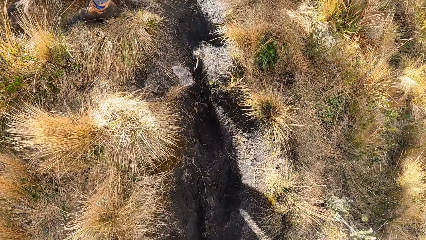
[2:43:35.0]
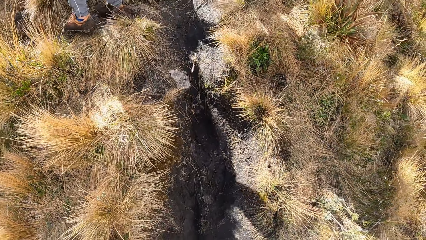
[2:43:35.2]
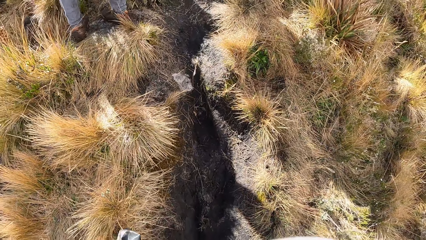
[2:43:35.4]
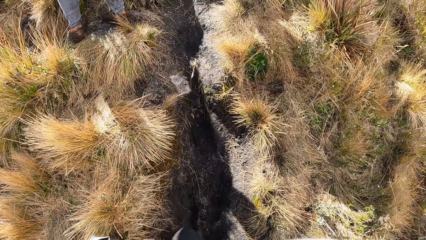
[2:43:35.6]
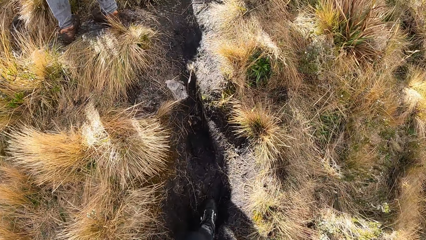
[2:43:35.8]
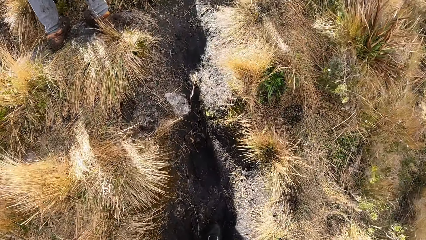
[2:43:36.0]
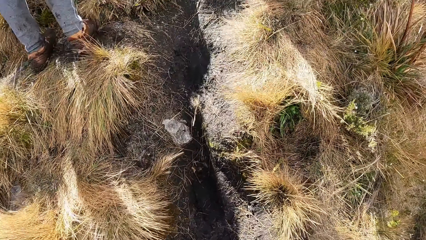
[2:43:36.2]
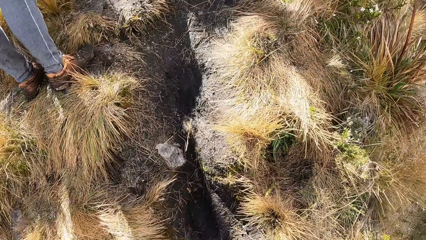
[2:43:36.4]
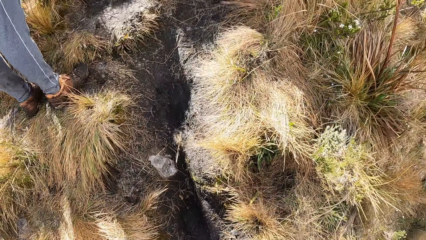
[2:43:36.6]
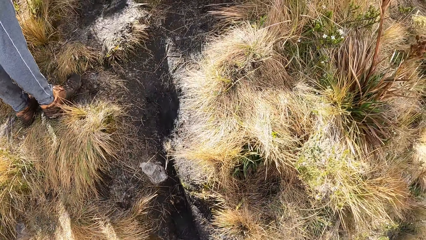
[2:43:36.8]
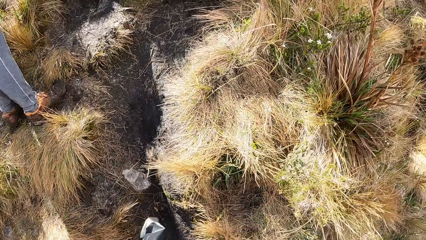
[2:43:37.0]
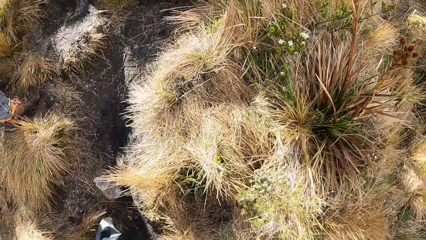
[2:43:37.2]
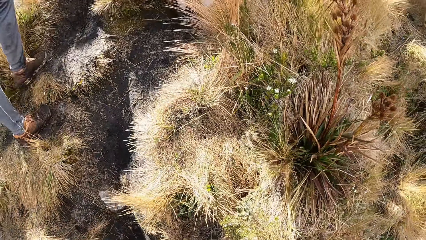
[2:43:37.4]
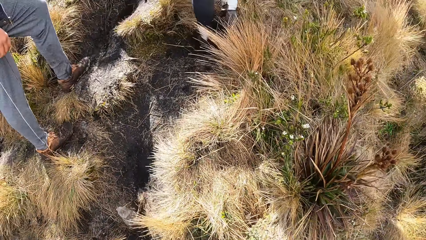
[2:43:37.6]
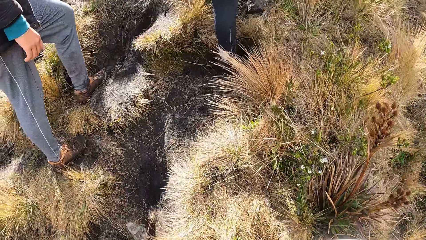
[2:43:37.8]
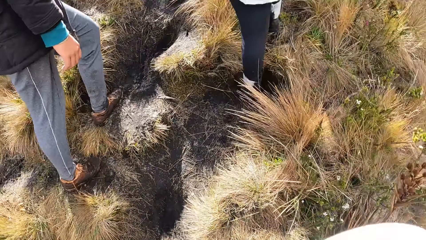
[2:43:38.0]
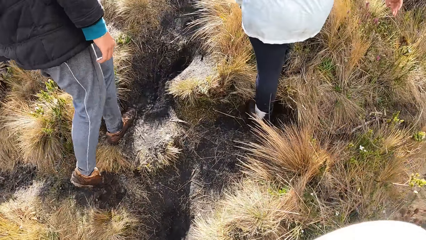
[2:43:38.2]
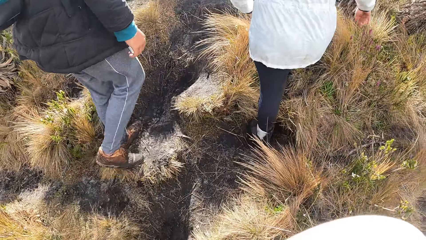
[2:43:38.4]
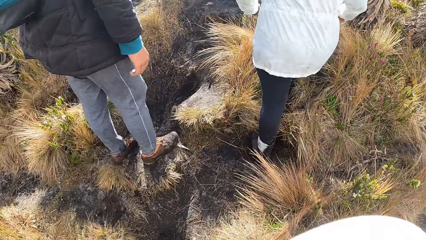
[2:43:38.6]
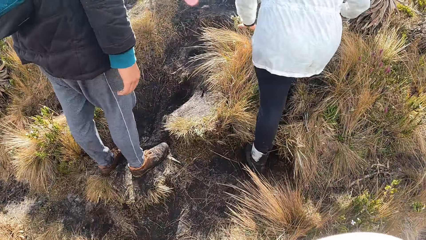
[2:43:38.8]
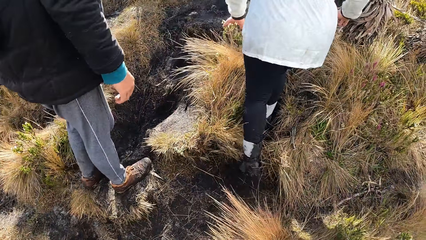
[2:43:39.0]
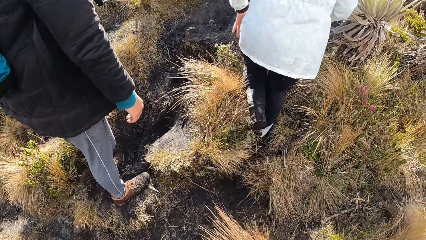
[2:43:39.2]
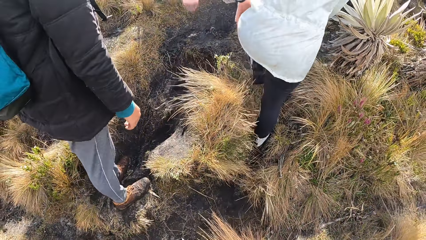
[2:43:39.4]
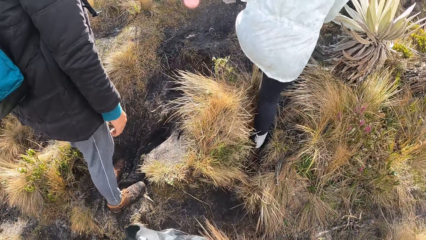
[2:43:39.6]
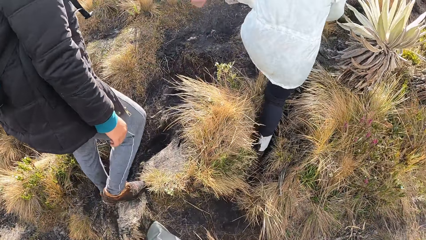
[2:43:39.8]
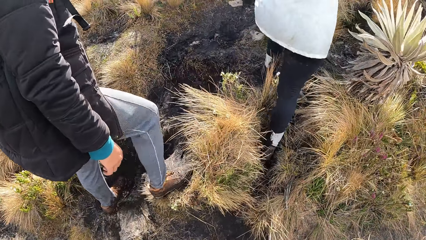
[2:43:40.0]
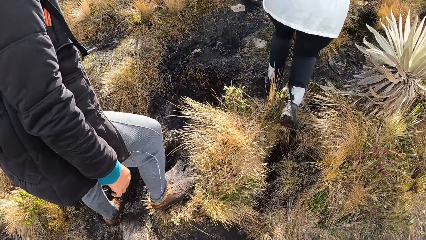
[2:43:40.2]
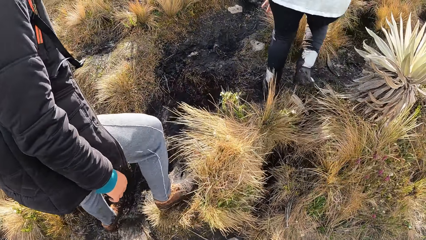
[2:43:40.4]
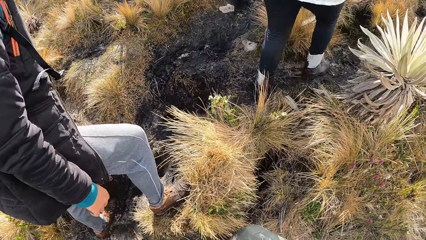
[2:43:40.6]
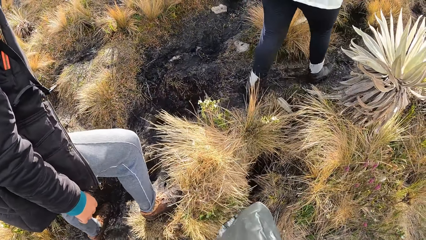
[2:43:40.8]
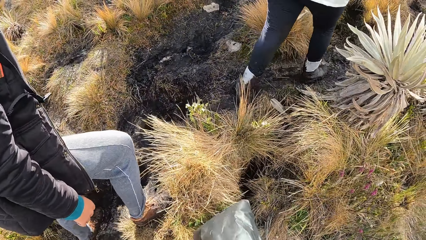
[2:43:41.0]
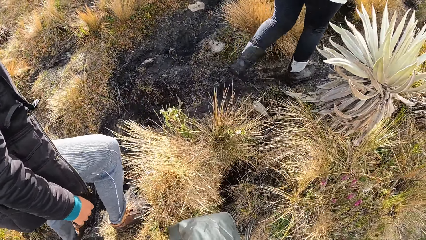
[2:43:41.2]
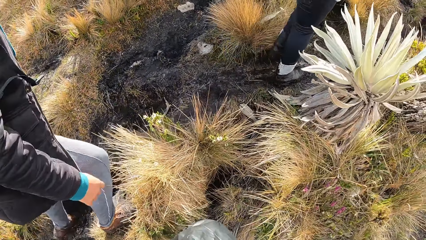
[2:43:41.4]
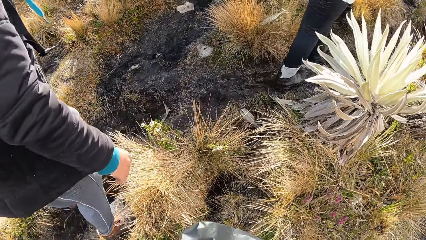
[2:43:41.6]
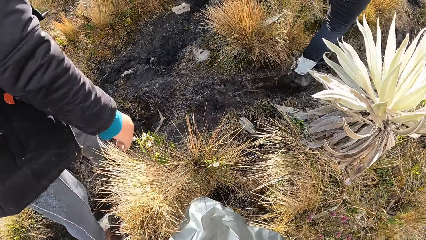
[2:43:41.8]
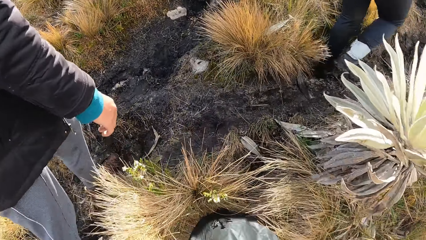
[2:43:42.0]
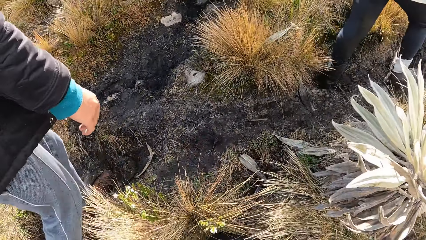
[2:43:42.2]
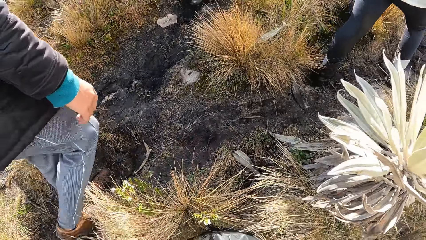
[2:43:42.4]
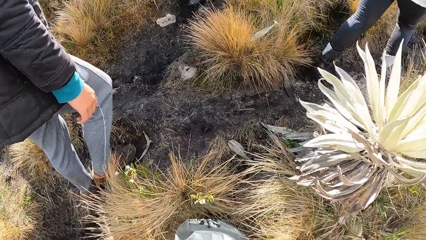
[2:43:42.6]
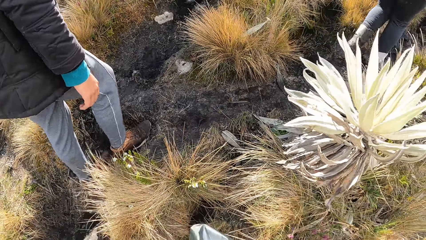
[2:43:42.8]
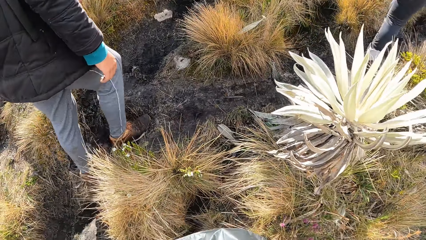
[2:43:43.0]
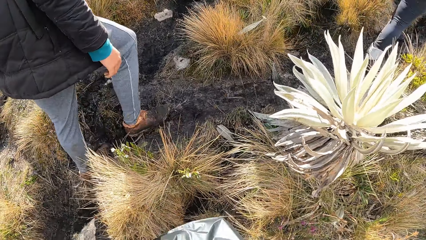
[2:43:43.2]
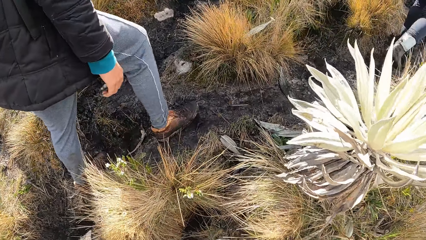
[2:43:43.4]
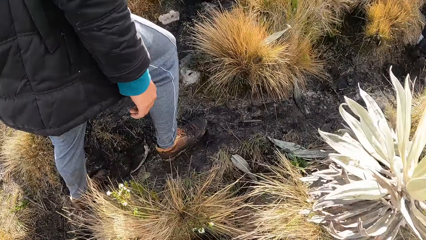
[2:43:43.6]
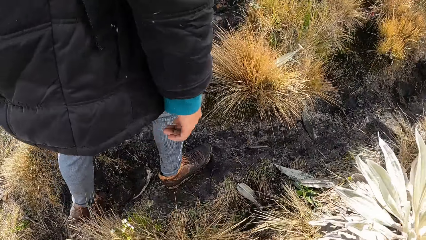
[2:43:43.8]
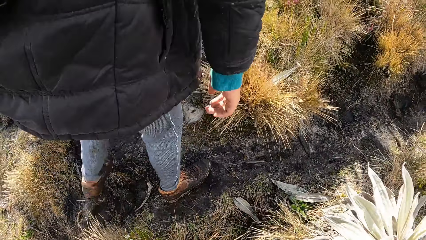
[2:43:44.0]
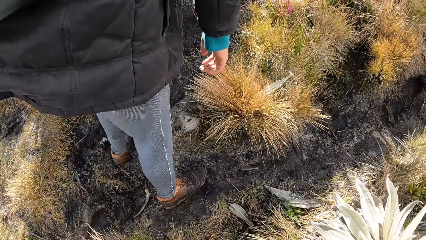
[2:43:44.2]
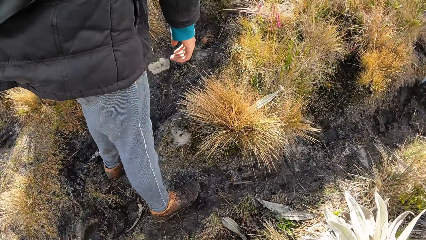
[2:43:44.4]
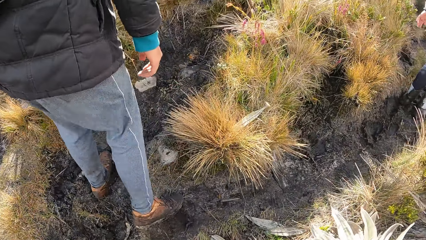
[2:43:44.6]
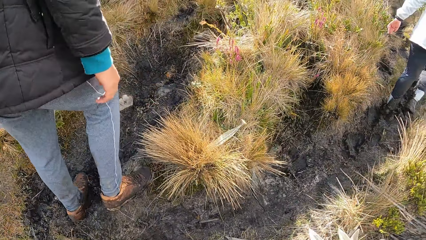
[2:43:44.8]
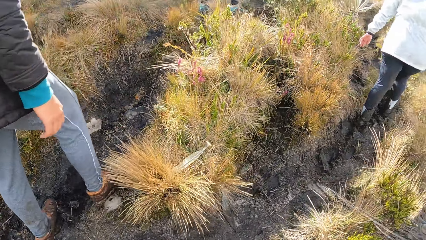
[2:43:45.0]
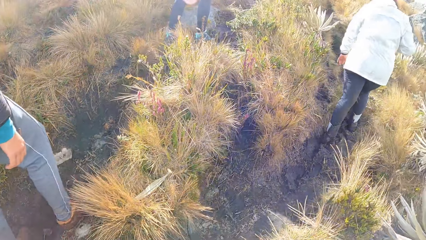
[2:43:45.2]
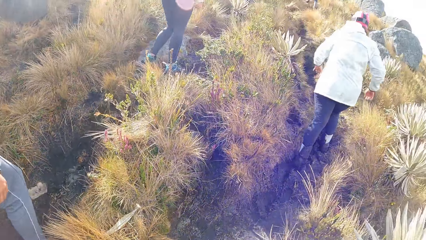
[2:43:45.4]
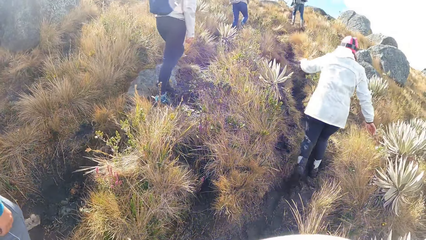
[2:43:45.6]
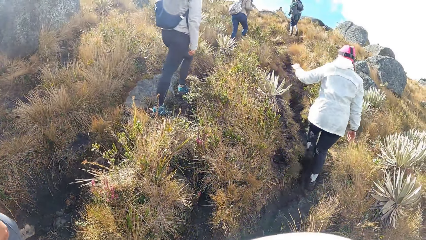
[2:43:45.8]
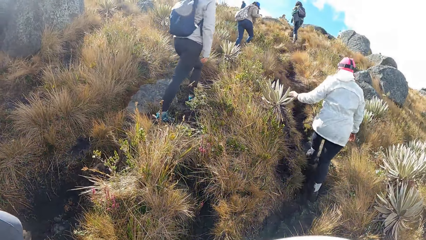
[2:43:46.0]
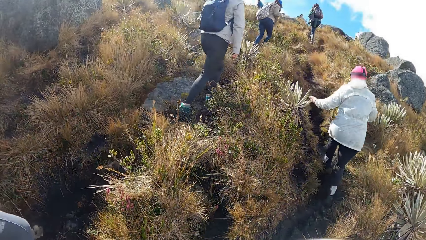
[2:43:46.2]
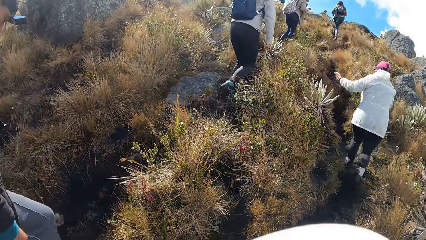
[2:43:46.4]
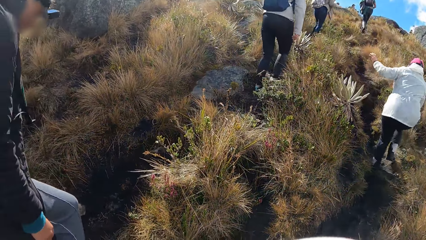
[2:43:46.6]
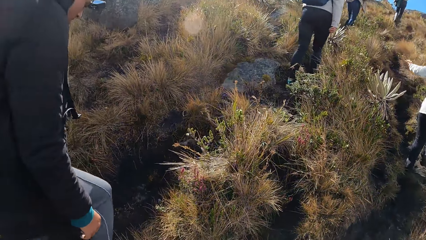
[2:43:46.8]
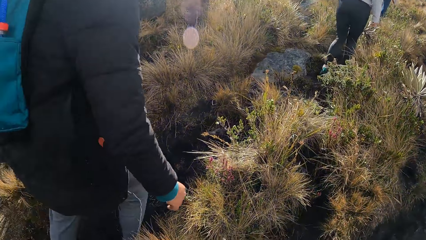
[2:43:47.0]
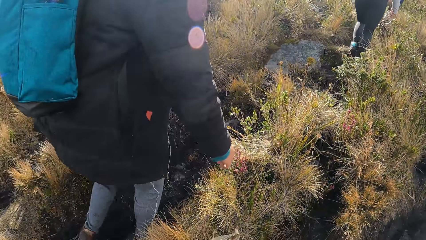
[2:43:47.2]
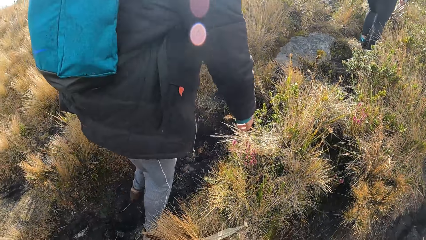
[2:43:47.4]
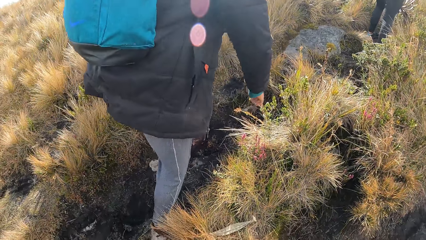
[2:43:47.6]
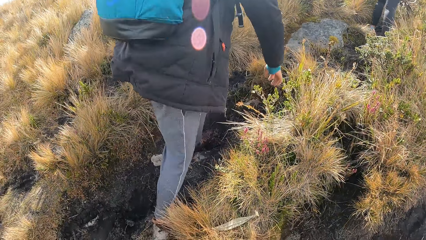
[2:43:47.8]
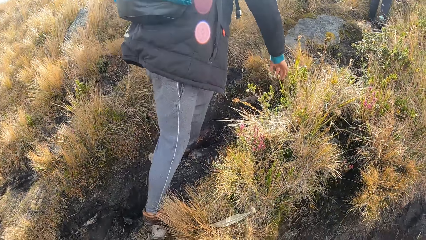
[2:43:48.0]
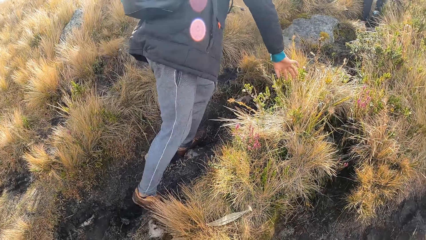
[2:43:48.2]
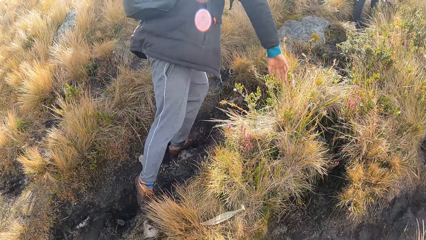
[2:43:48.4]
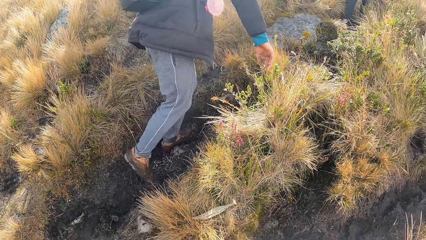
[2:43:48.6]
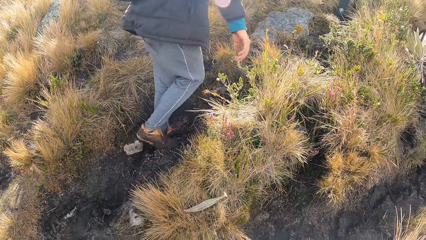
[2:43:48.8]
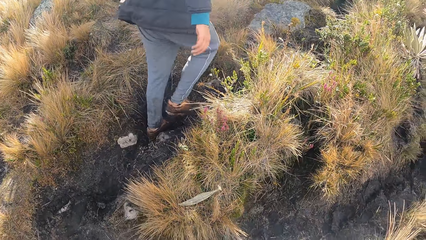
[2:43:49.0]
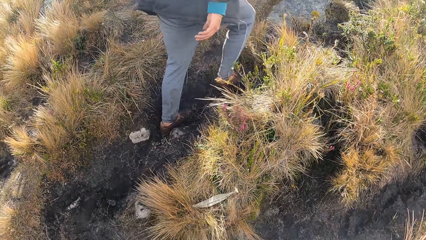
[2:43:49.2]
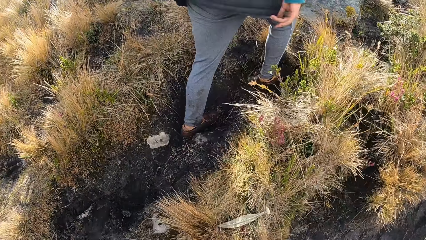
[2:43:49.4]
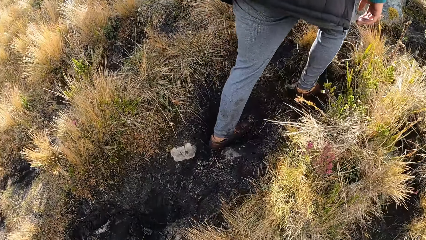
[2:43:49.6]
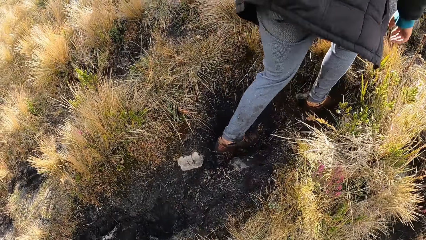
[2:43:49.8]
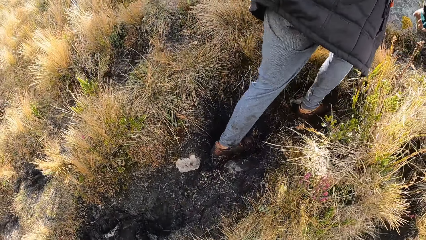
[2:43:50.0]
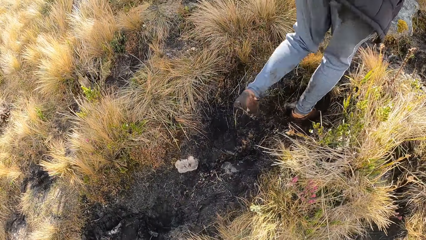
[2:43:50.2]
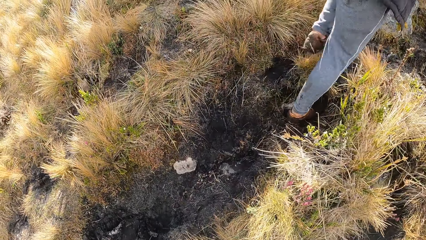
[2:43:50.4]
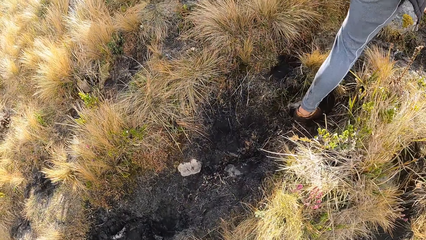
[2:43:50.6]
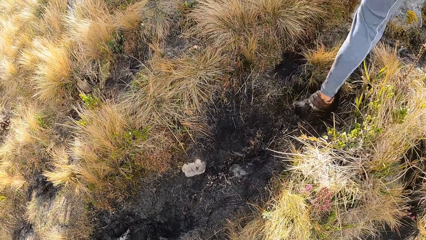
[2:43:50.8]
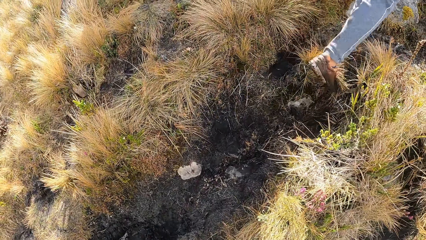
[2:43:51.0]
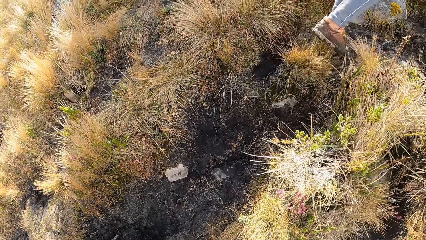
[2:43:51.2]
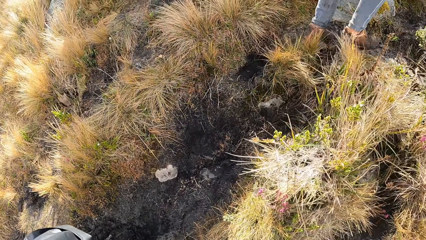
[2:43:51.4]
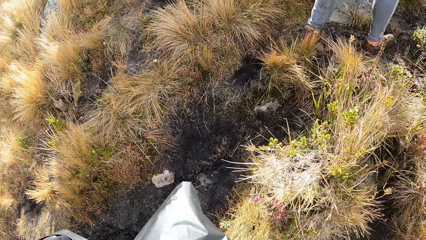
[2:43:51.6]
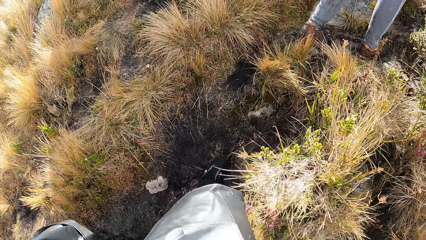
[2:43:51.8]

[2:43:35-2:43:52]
The camera wearer does something. They move up the hill. They do something. A man touches some flowers on the mountain with his right hand.
